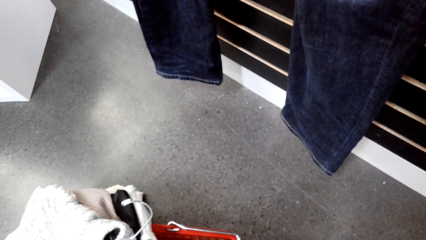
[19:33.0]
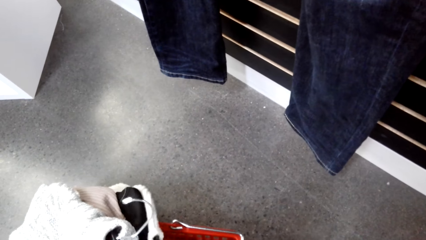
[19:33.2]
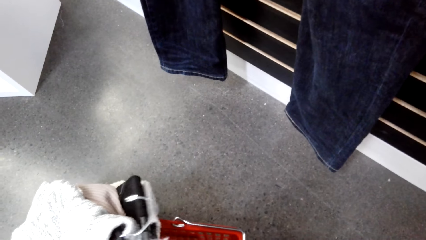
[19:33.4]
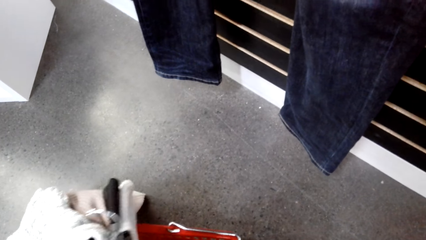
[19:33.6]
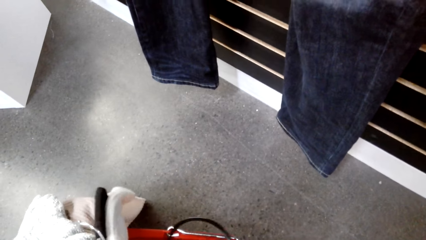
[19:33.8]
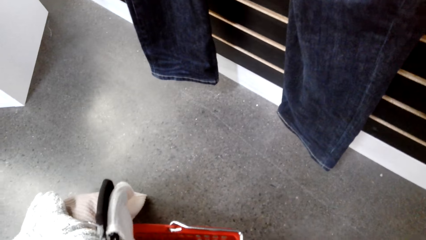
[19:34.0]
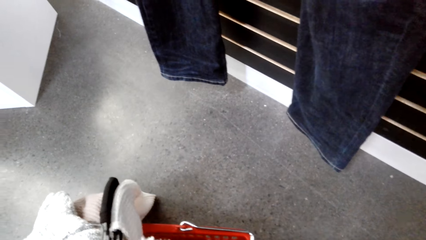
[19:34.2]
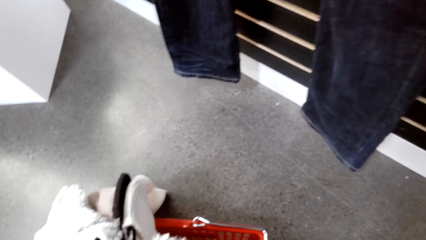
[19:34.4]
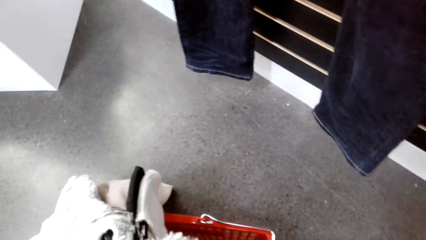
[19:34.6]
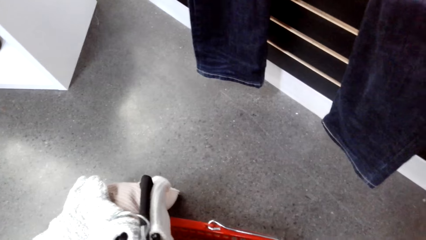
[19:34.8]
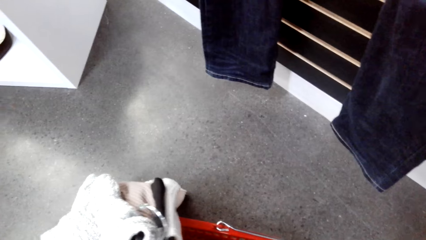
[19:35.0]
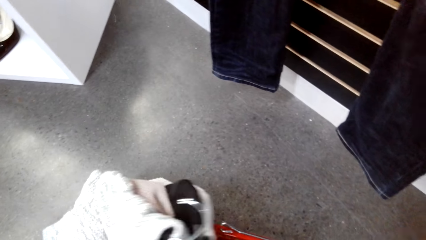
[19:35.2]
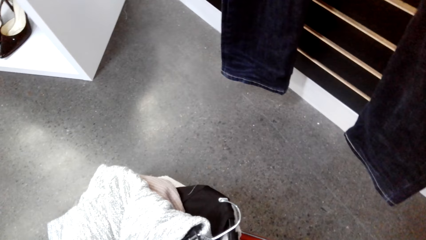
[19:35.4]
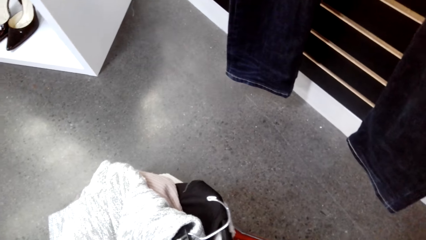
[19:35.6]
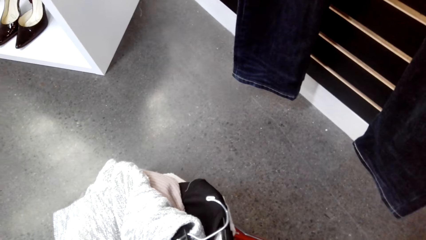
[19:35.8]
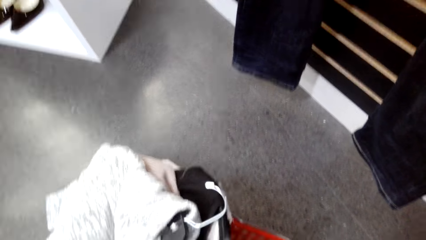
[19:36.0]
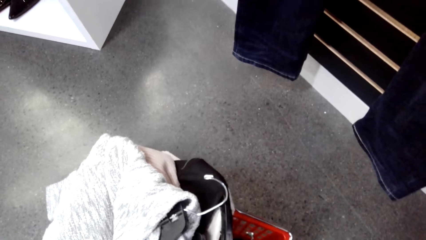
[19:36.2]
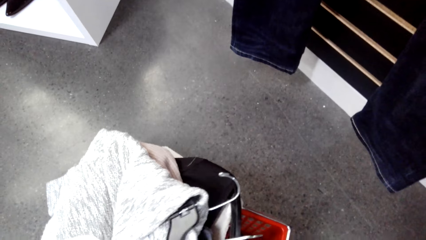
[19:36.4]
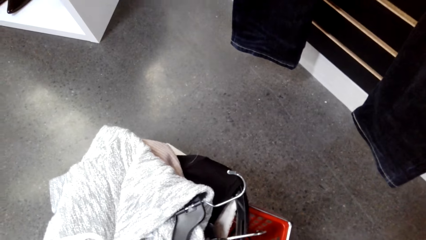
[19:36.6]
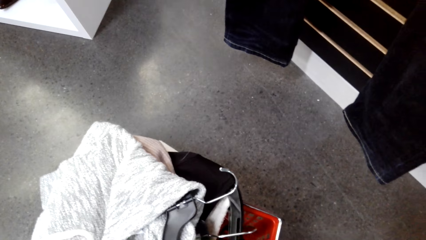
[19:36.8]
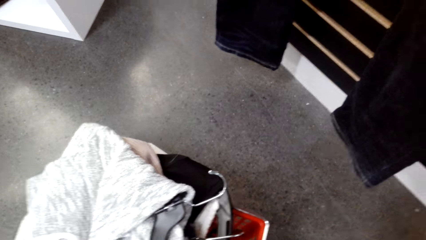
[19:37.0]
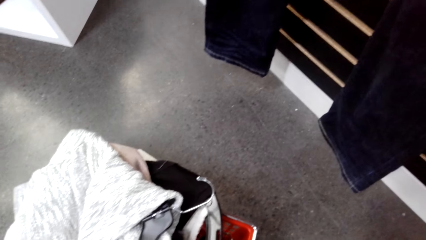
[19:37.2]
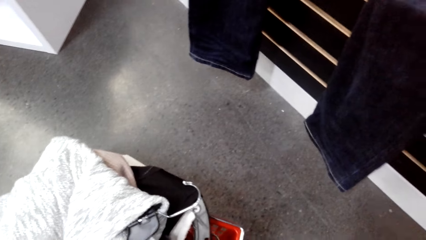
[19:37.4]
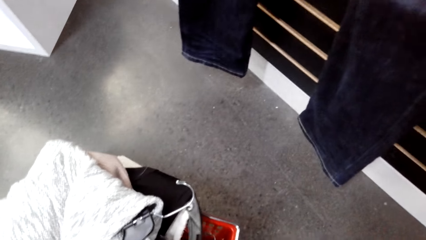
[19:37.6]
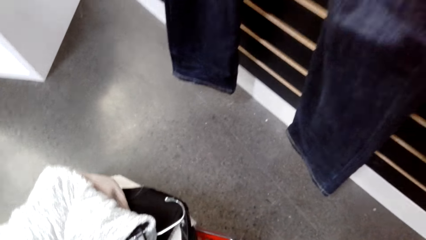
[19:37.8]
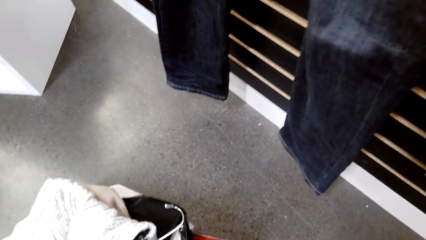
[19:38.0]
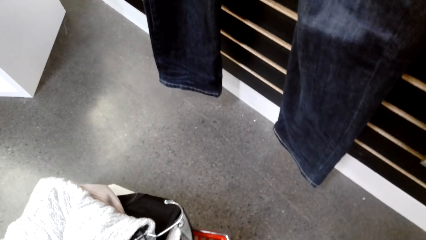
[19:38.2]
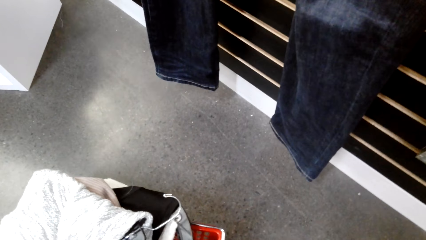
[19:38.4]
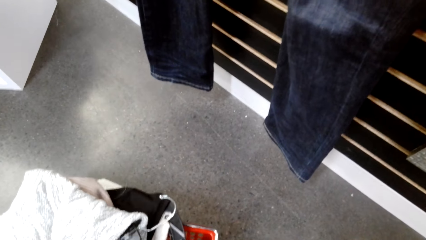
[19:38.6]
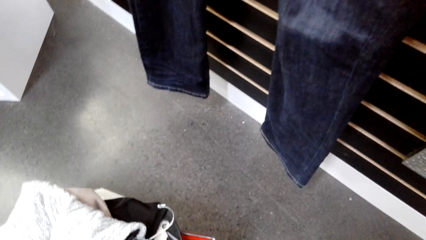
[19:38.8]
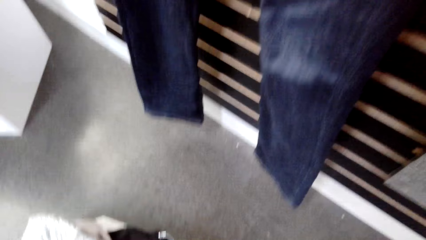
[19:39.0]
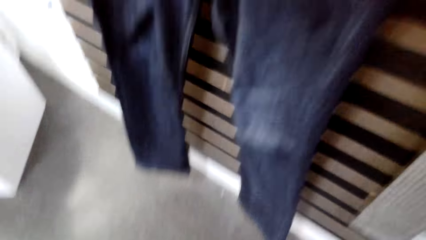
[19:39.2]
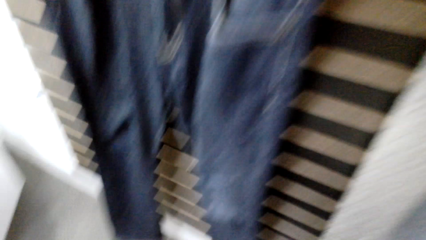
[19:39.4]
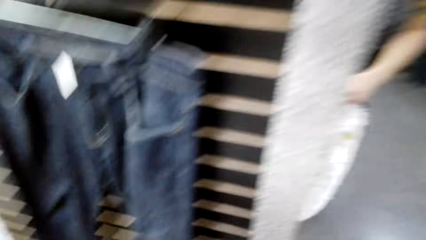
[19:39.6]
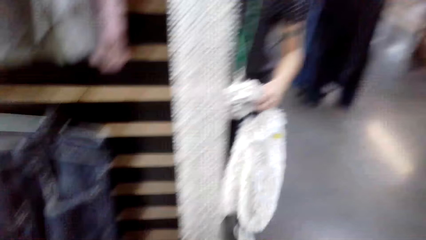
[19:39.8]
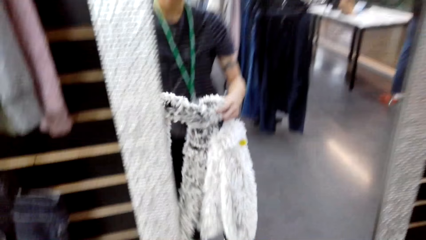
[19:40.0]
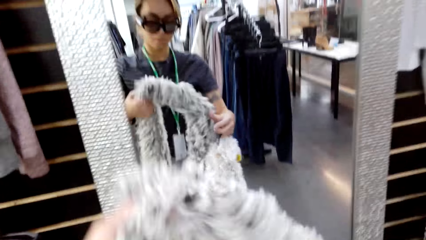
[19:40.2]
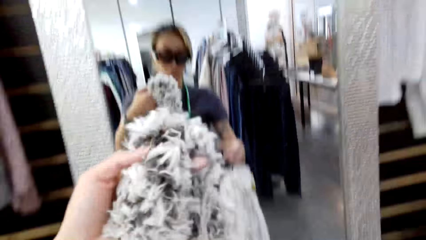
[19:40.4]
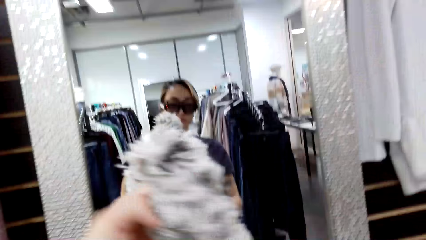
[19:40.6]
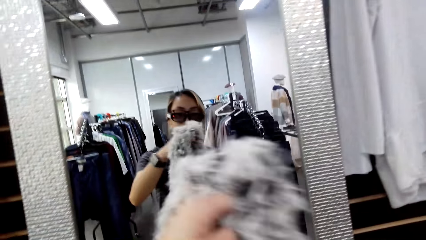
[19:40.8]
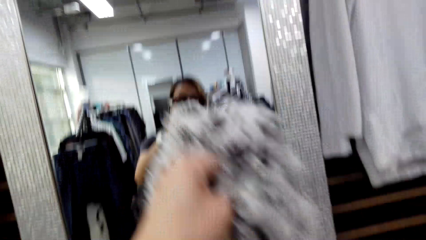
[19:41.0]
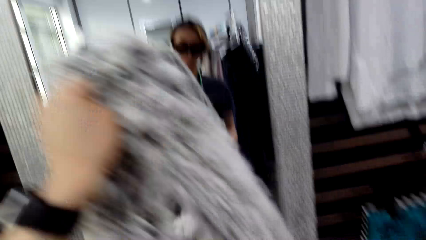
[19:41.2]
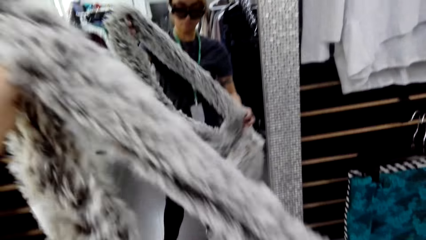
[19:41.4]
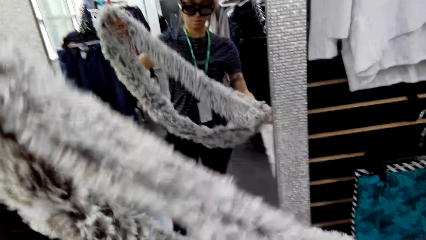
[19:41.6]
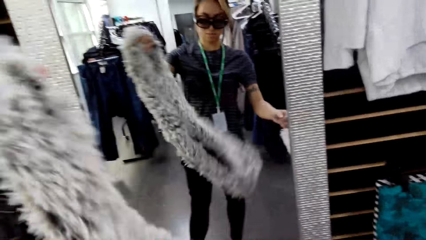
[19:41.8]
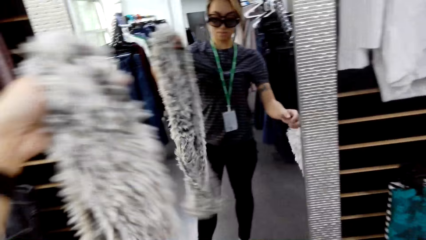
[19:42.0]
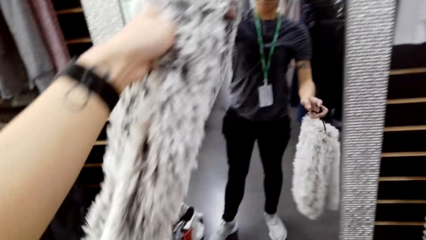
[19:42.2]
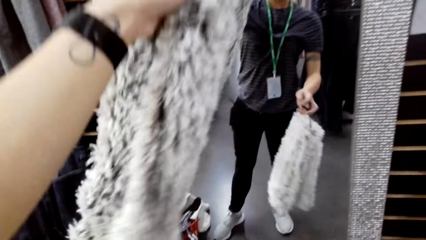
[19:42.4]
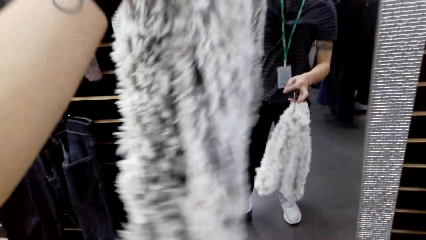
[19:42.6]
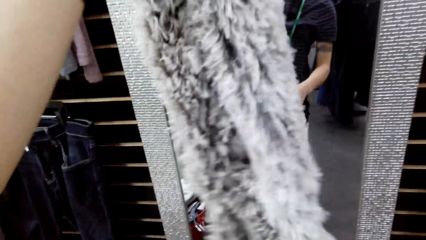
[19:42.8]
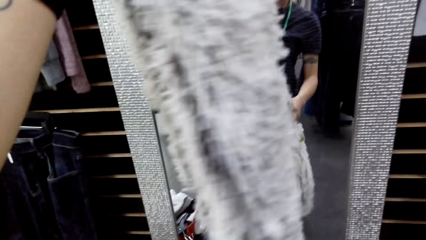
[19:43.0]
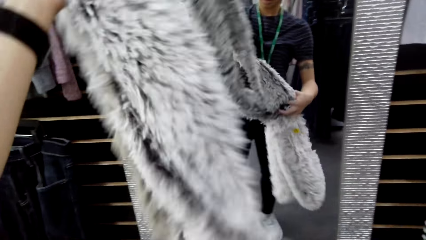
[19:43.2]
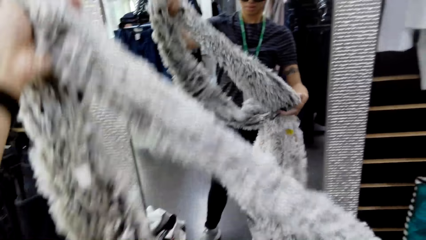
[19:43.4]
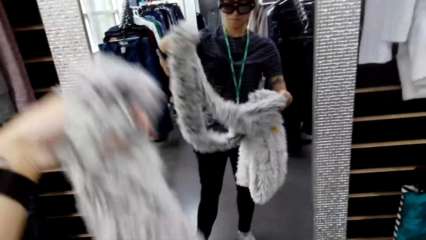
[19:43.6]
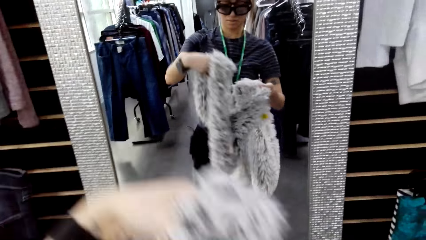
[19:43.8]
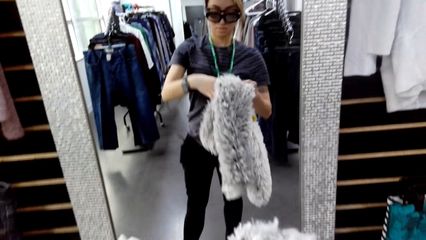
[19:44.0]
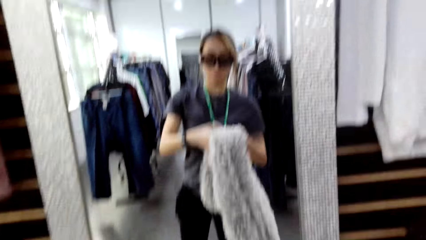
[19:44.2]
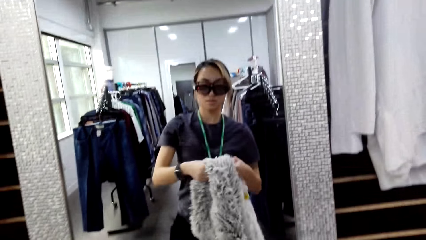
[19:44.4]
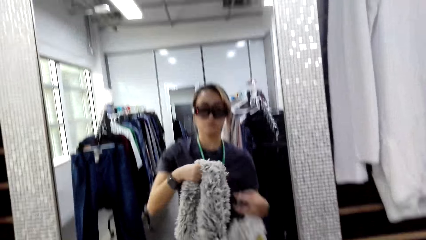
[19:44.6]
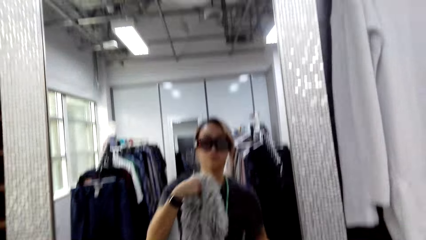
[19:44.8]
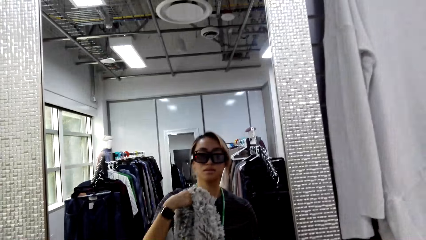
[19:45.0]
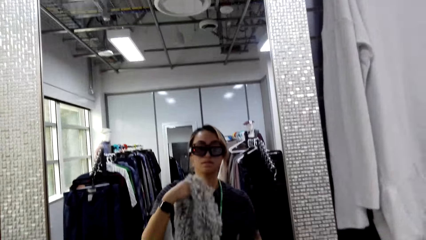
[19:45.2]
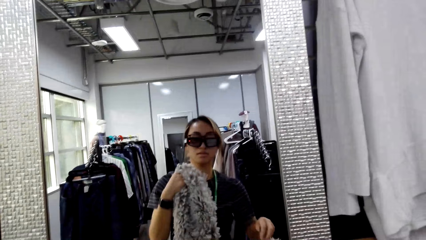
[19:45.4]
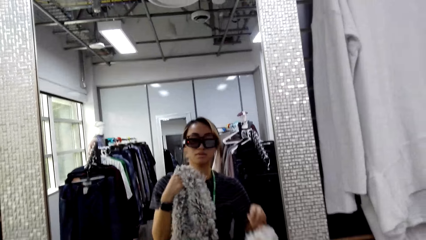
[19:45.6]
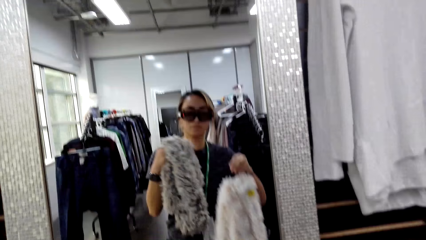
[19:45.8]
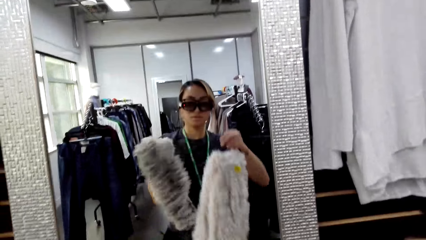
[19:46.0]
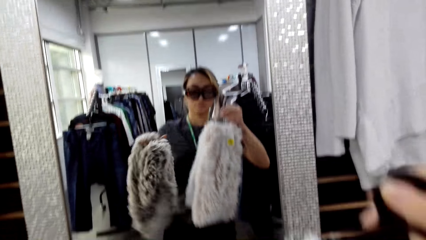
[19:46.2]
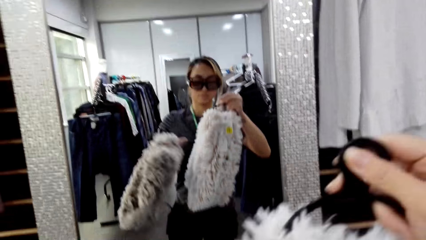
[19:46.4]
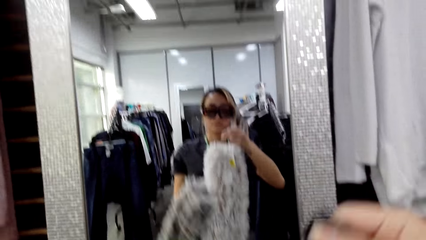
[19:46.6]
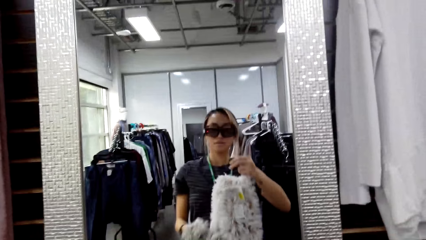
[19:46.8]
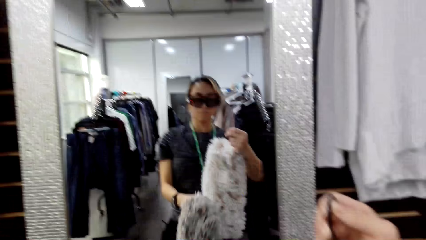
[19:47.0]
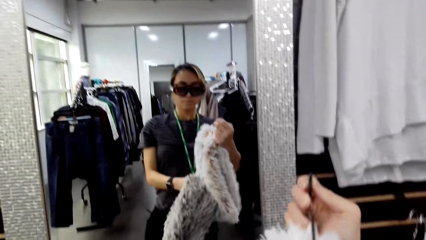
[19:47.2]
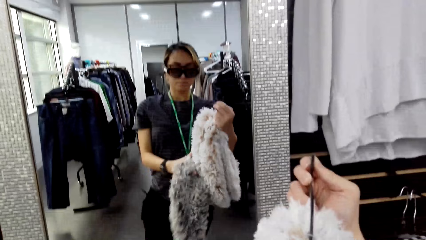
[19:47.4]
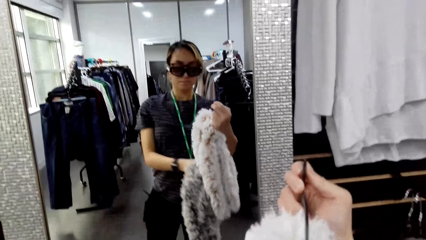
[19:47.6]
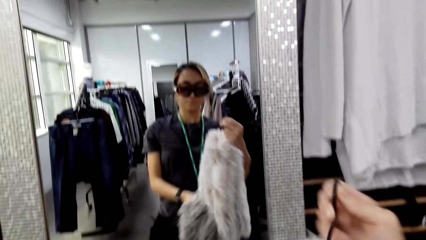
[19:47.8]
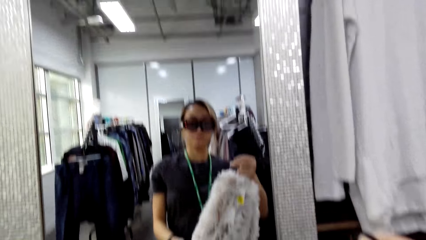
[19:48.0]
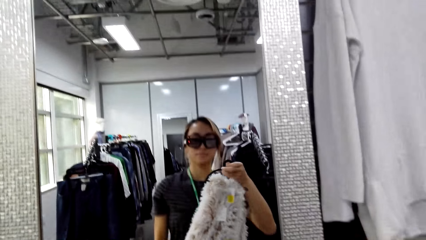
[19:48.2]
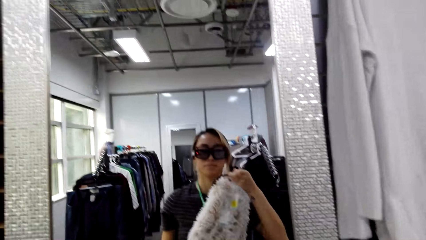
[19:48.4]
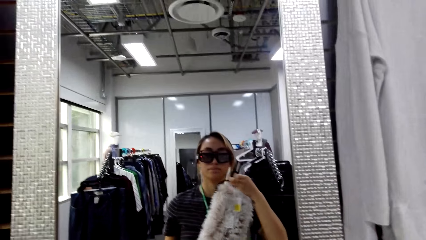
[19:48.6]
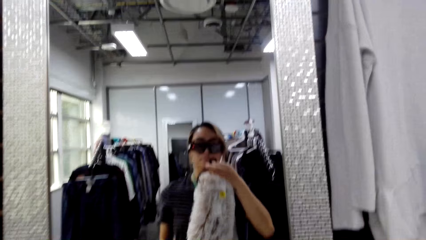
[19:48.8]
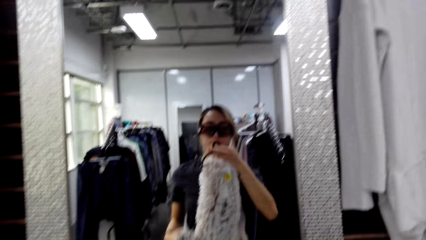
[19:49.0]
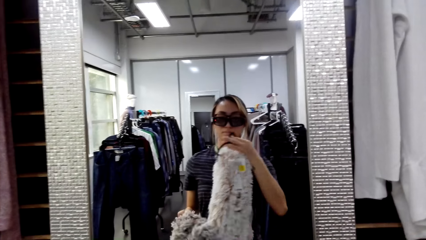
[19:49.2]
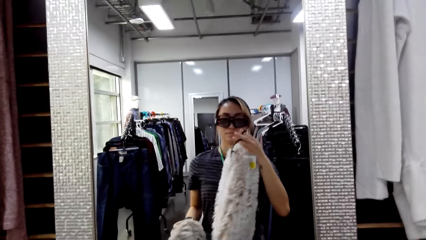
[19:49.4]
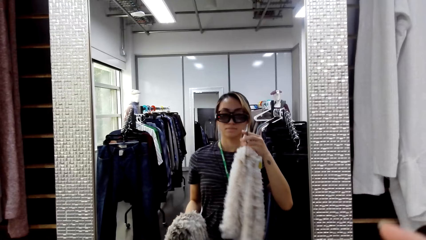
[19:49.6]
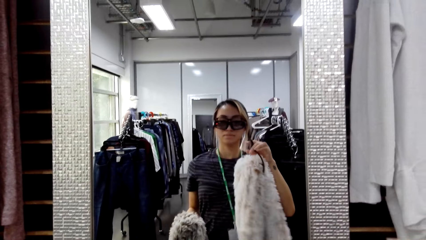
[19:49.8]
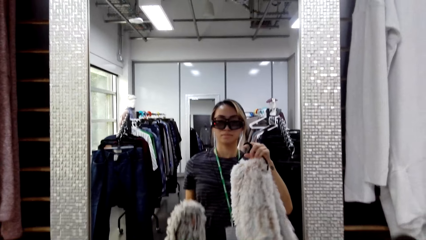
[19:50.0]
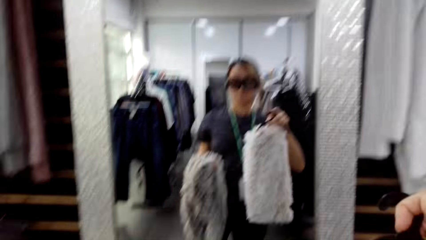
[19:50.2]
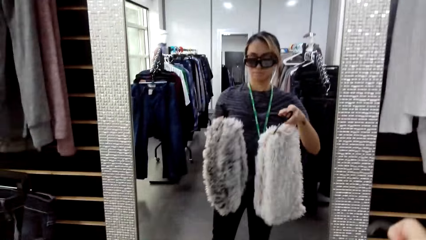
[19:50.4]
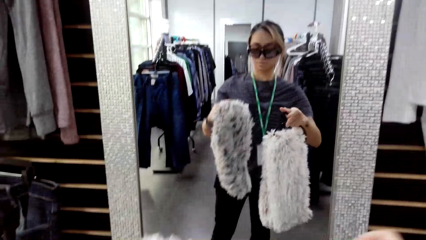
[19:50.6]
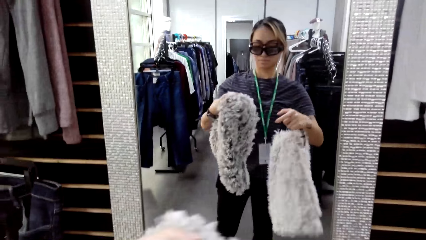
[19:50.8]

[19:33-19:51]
The camera wearer looks at the mirror. She picks some scarves and lifts the scarves to the mirror. She pulls a scarf. She puts the scarf close to her neck.
